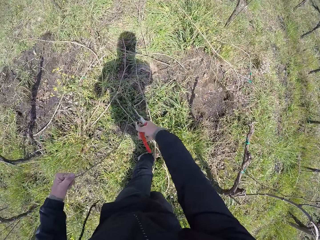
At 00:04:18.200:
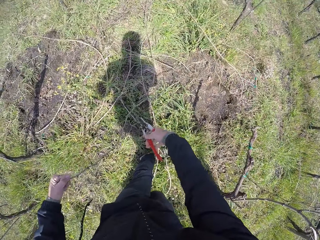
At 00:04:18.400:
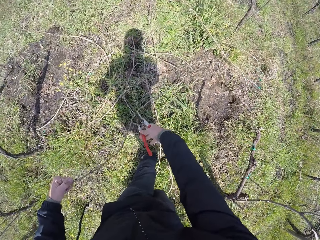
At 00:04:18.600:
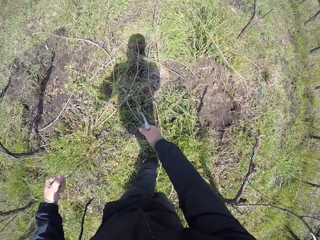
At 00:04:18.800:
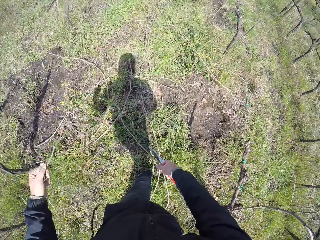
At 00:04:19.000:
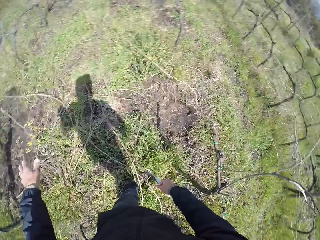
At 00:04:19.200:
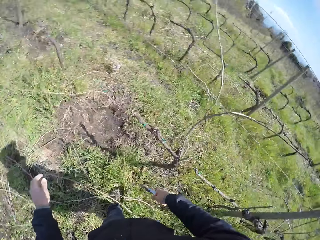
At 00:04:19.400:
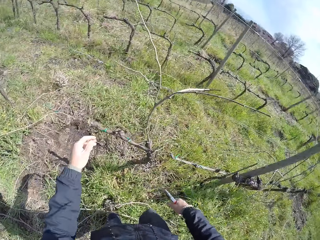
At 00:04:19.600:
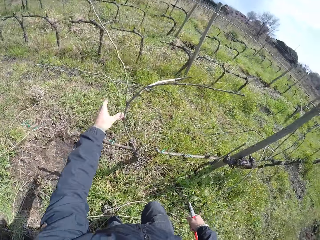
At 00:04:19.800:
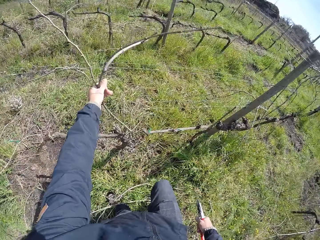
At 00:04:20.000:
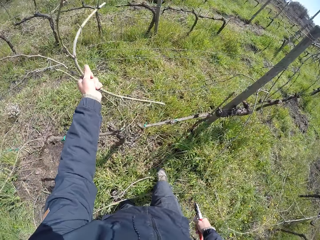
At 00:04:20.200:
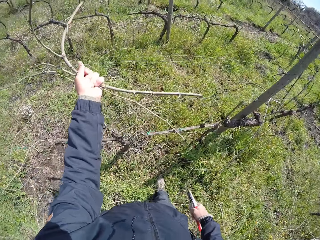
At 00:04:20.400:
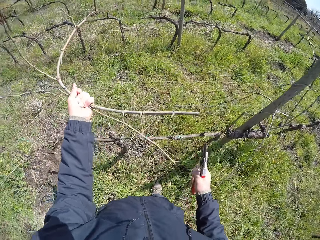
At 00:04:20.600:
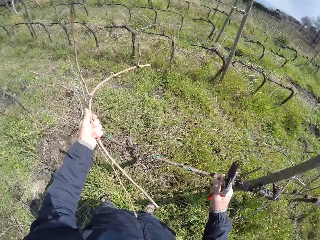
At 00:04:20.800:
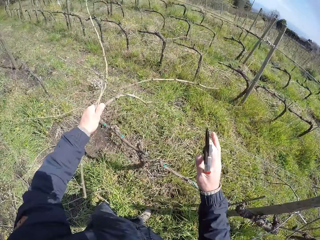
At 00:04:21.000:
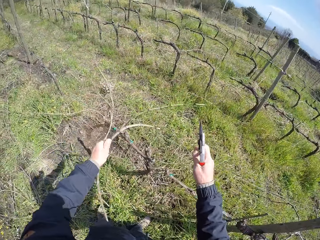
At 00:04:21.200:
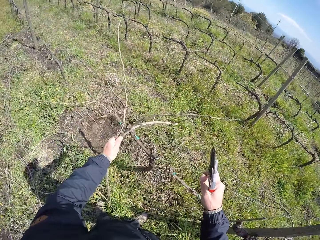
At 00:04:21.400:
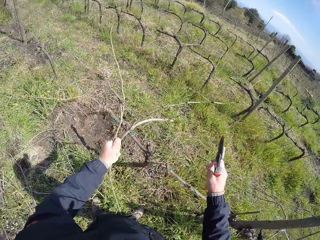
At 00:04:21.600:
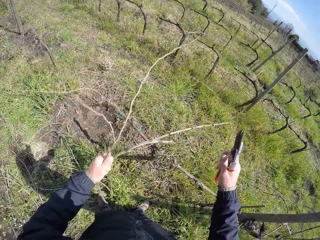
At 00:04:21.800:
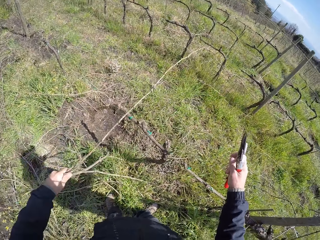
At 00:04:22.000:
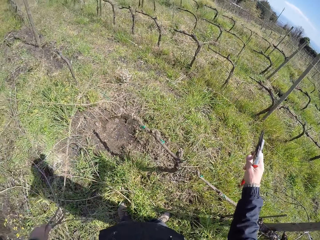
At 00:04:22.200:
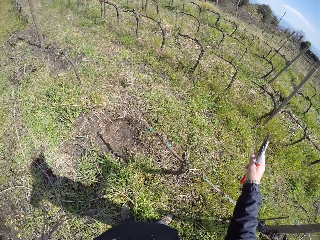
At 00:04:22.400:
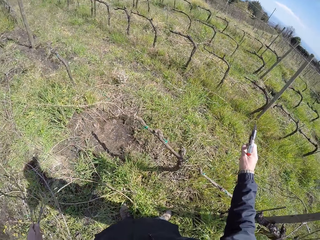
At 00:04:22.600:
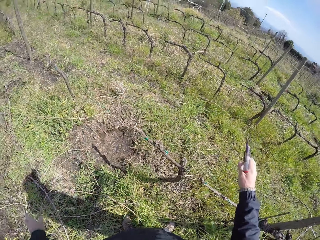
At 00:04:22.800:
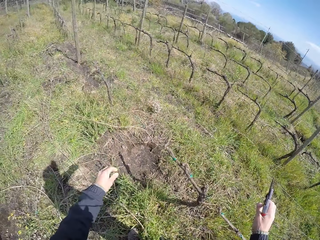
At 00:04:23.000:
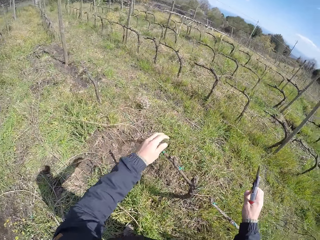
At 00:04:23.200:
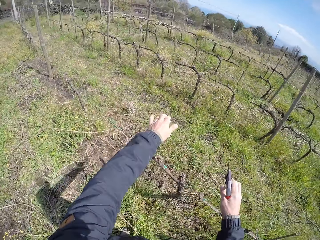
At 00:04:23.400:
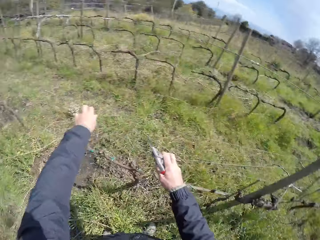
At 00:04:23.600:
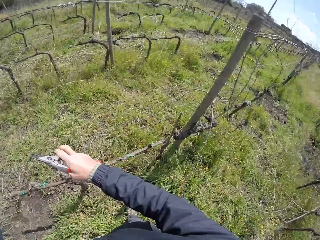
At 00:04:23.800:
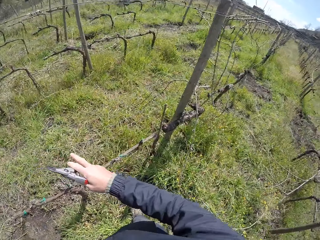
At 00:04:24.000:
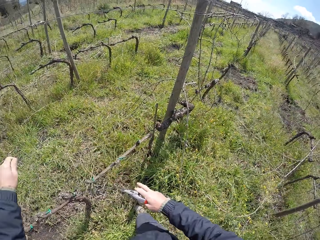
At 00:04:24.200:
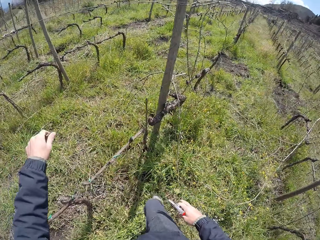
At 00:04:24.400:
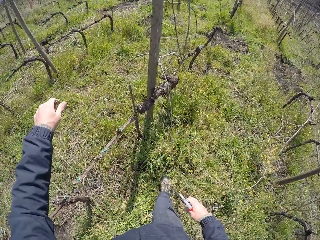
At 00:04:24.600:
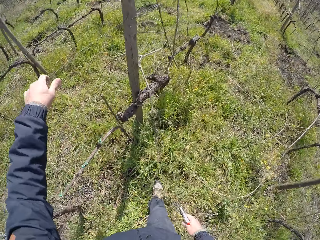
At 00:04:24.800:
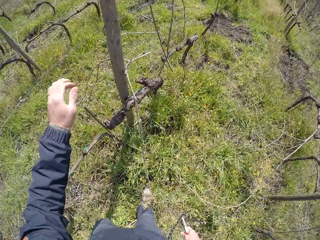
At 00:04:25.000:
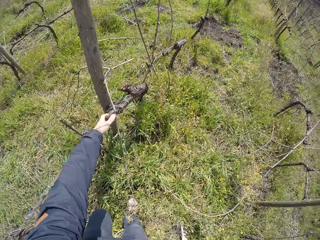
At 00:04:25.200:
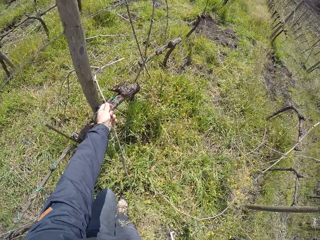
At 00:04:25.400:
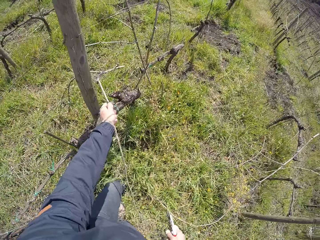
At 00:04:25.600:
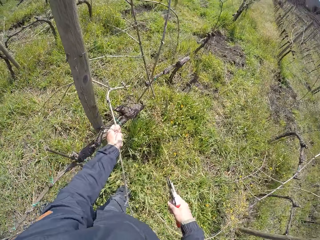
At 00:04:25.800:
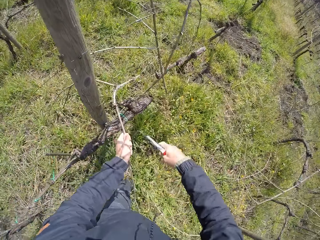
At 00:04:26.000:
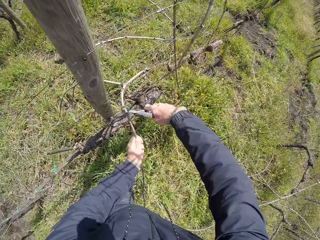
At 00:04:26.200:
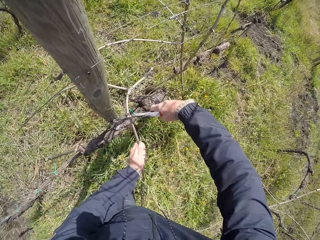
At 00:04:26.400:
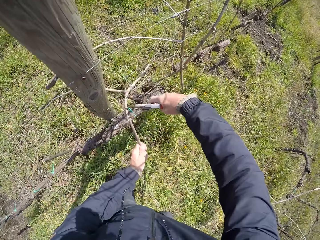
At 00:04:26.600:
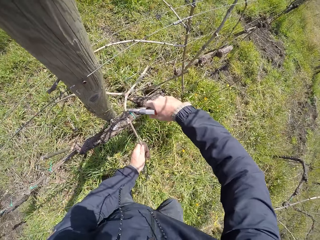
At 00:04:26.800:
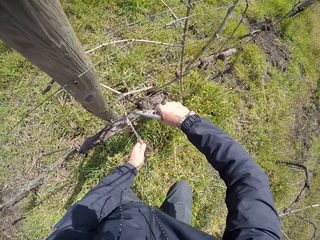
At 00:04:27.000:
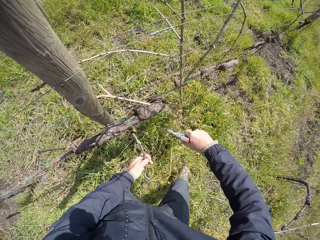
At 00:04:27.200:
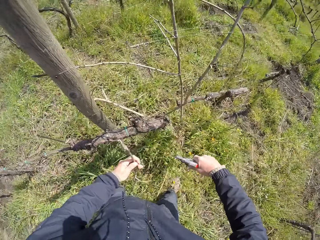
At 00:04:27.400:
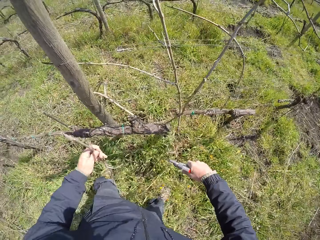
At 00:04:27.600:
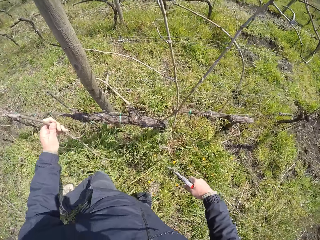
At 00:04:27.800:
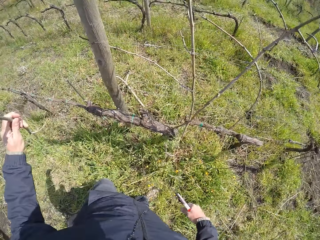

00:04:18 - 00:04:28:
The camera wearer cuts the twig in his left hand with the pruner, a pruning shear, in his right hand. He drops the twig on the ground with his left hand. He pulls twigs from the wired fence with his left hand. He places the twigs on the ground with his left hand. He drops the twigs on the ground. He holds the fence with his hand. He holds a twig with his left hand. He cuts the twig in his left hand with the pruner in his right hand.

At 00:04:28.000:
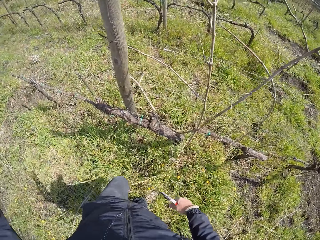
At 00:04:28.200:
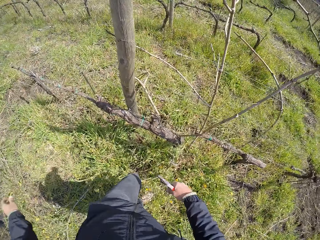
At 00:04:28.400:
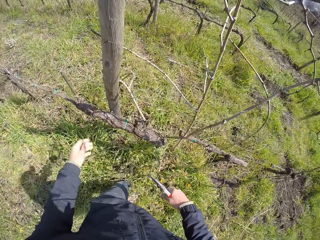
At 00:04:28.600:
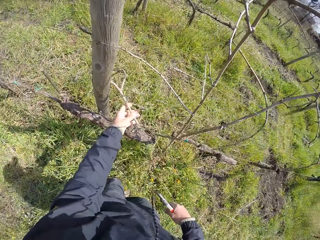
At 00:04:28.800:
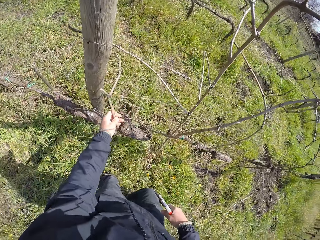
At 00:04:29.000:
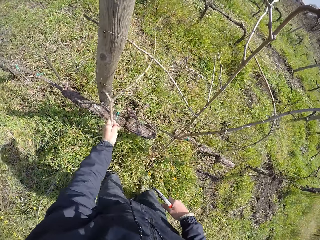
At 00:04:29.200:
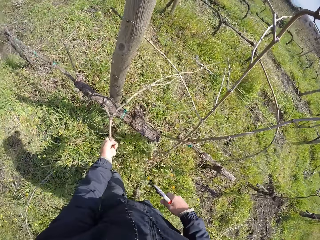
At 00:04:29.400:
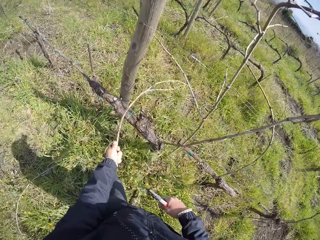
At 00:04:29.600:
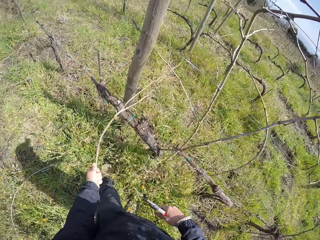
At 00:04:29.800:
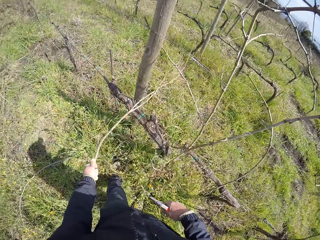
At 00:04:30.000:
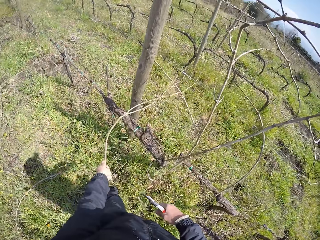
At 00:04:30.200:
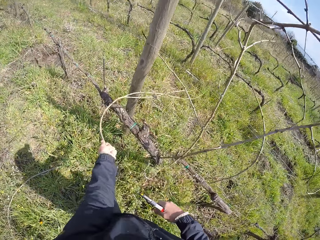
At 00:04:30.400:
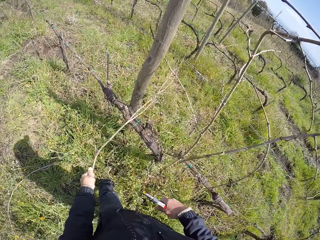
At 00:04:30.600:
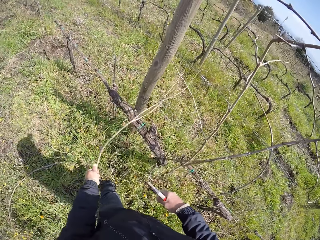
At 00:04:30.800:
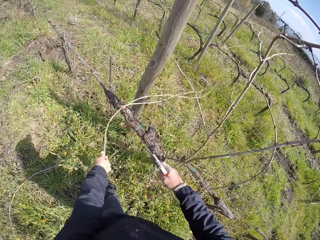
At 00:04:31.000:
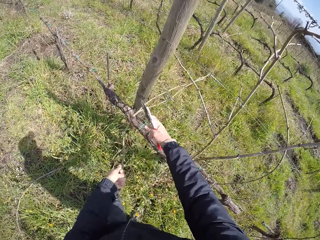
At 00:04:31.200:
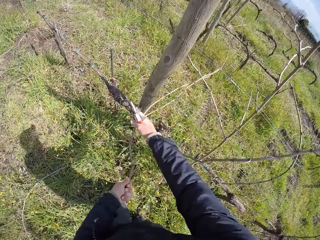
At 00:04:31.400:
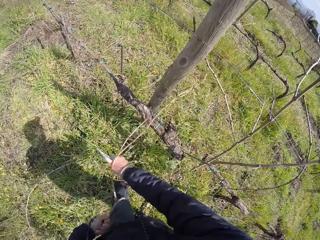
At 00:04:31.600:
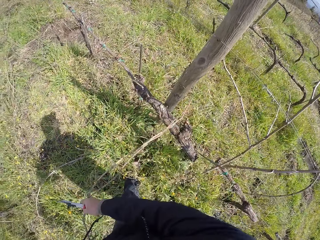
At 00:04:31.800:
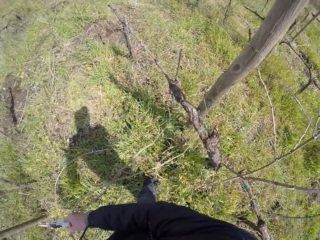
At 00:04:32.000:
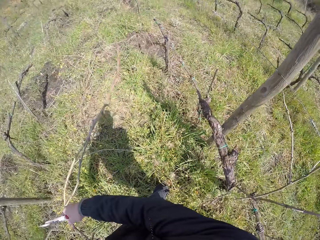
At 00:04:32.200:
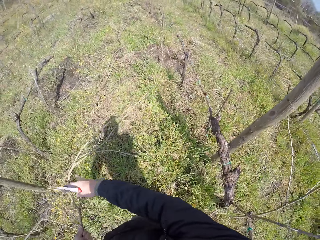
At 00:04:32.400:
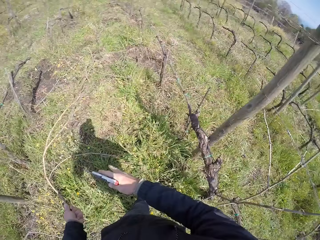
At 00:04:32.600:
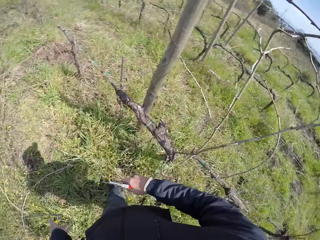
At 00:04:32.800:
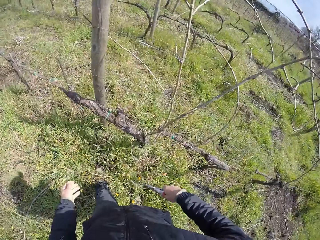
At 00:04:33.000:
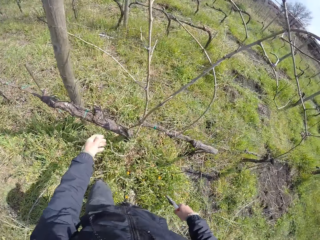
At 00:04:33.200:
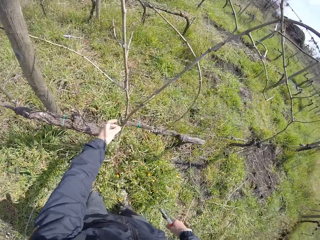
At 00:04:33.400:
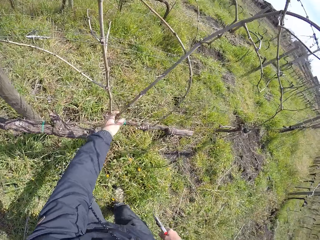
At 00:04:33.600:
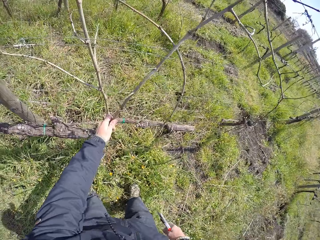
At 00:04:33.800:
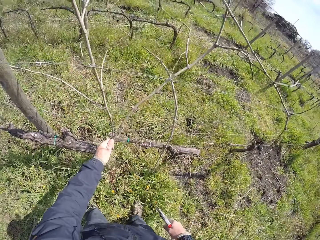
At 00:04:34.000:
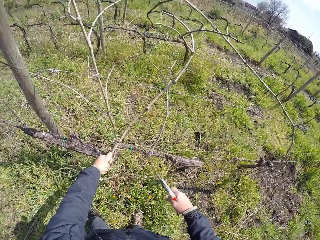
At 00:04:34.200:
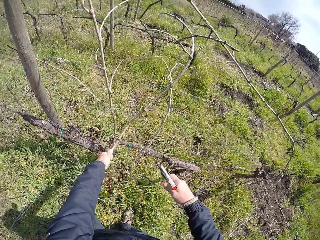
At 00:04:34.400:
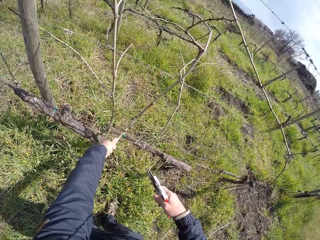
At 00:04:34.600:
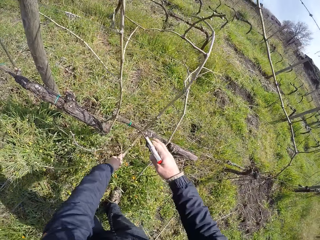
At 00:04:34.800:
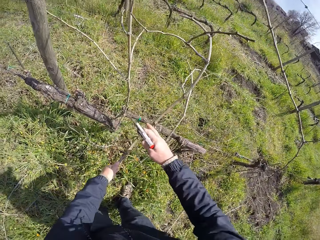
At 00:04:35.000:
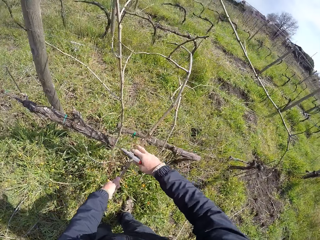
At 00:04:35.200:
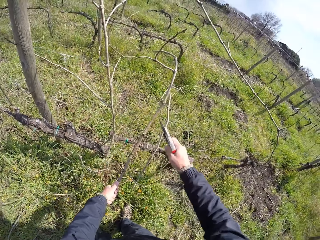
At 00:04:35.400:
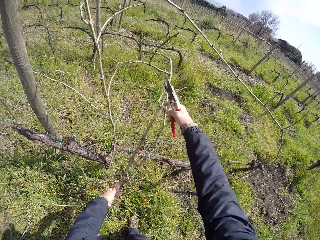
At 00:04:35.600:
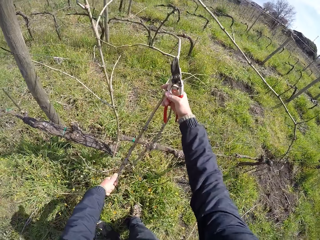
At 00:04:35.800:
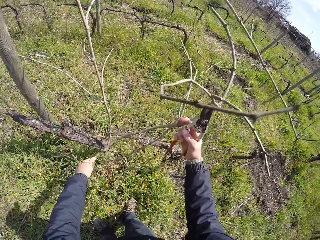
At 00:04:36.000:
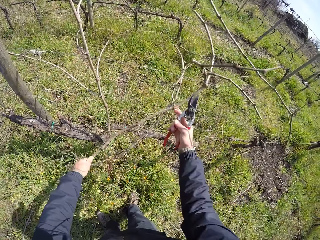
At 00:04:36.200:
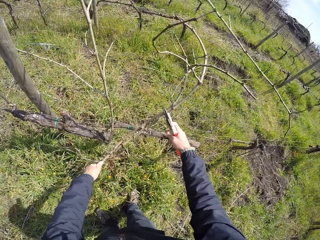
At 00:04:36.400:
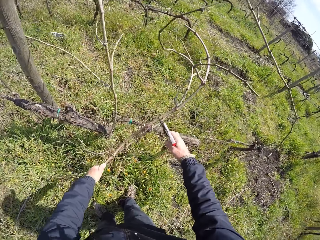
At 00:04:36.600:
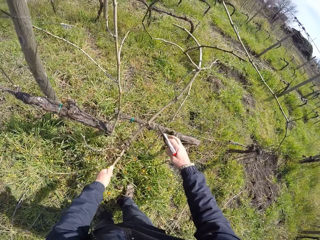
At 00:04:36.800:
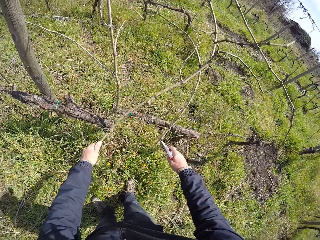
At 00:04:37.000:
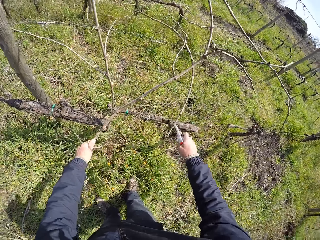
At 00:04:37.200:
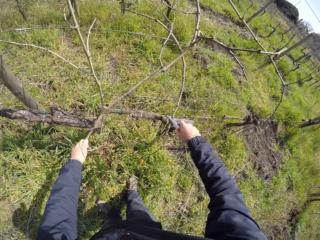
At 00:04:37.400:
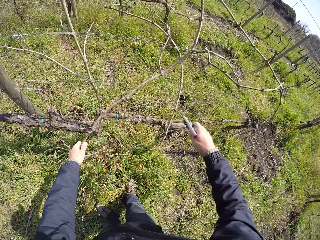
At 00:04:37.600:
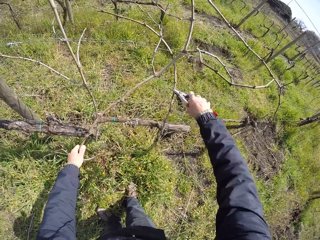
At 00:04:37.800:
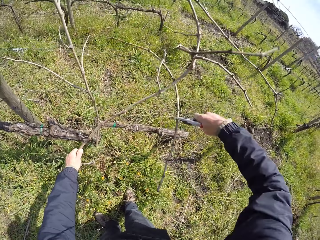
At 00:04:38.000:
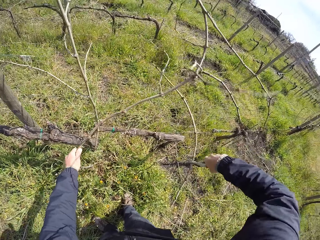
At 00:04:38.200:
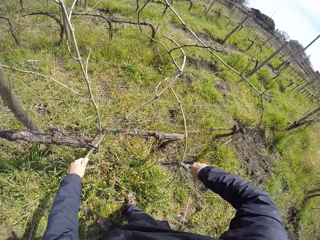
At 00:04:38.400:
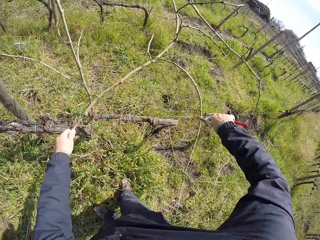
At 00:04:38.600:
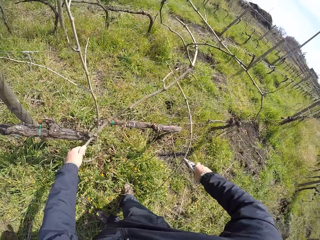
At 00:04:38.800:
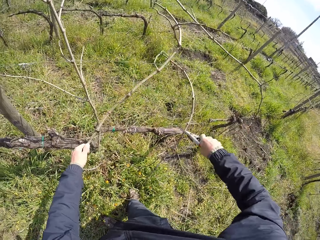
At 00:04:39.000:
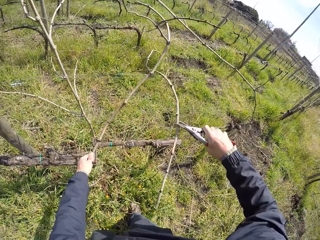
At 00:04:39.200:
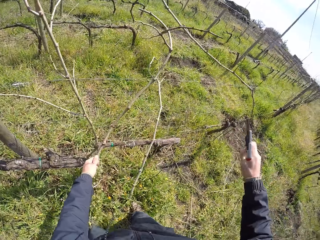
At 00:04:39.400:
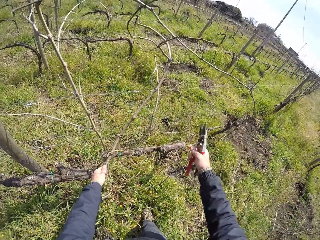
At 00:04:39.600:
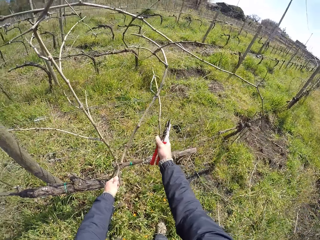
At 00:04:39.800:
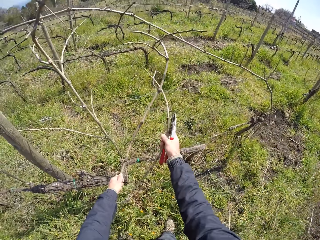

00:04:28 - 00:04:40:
The camera wearer drops twigs on the ground. He pulls a twig from the wired fence with his left hand. He pulls twigs with both hands. He drops the twigs on the ground with his left hand. He pulls a twig from the wired fence with his left hand. He holds the twig with both hands. He picks a twig with the pruner in his right hand. He cuts the twig with the pruning shear.
